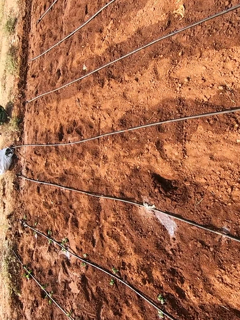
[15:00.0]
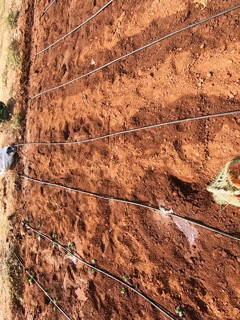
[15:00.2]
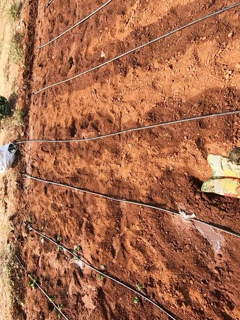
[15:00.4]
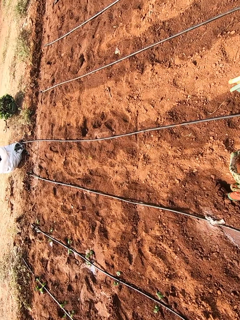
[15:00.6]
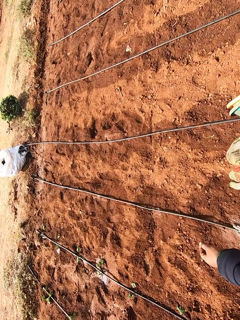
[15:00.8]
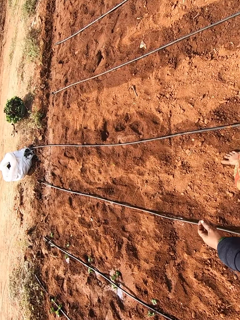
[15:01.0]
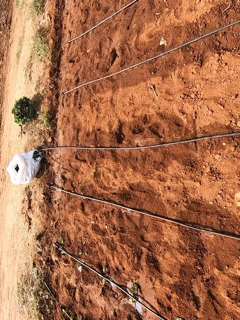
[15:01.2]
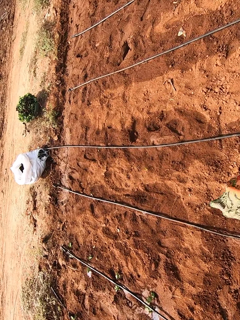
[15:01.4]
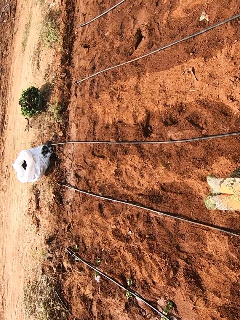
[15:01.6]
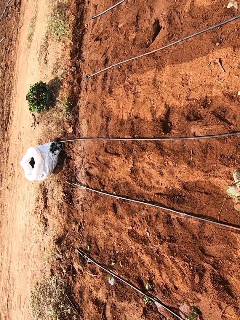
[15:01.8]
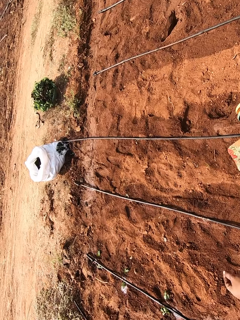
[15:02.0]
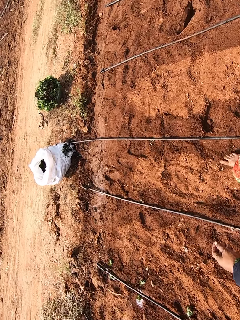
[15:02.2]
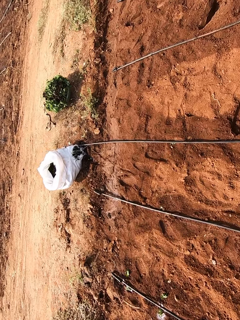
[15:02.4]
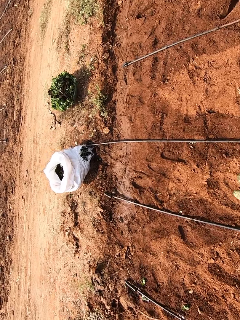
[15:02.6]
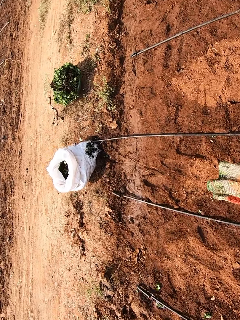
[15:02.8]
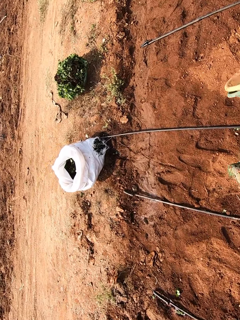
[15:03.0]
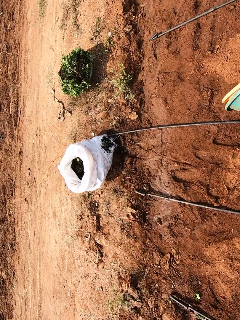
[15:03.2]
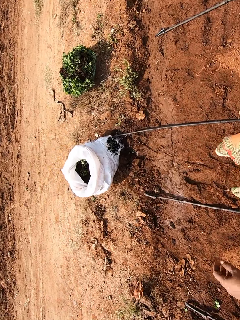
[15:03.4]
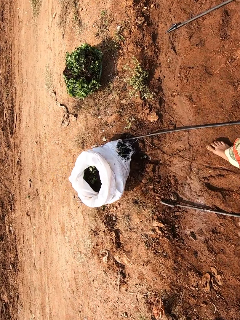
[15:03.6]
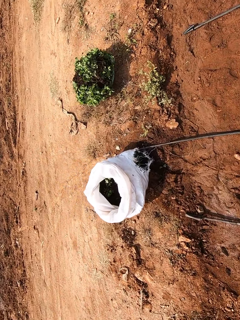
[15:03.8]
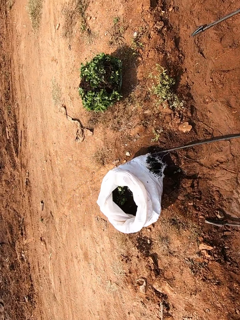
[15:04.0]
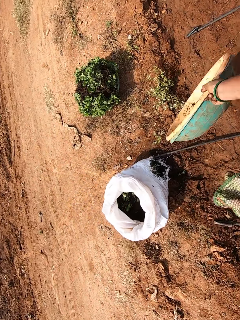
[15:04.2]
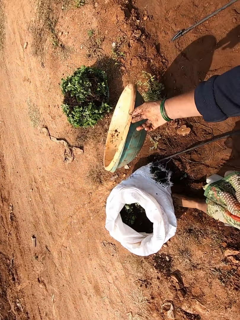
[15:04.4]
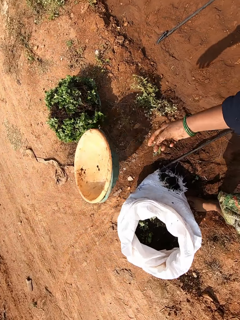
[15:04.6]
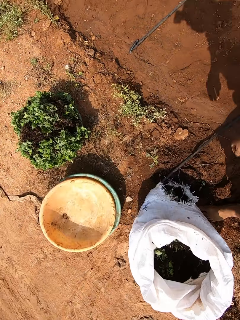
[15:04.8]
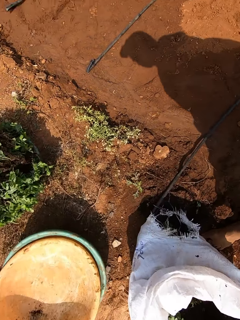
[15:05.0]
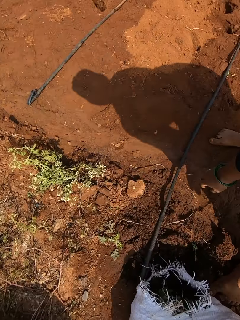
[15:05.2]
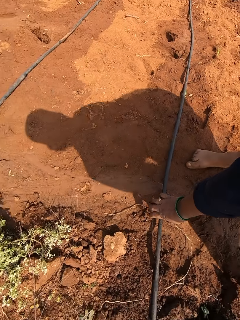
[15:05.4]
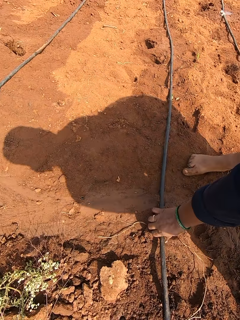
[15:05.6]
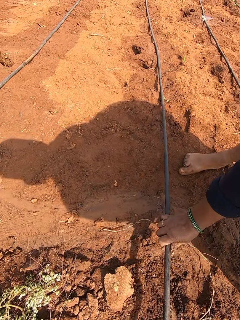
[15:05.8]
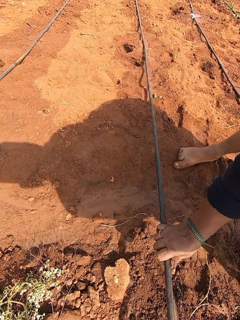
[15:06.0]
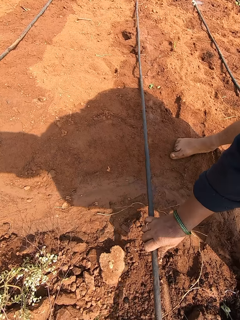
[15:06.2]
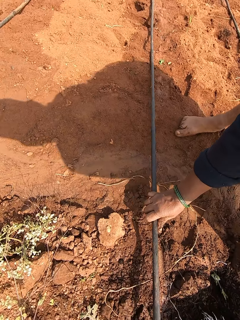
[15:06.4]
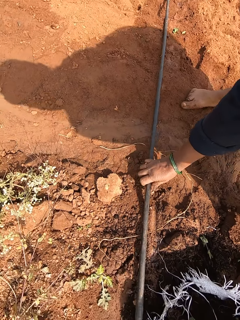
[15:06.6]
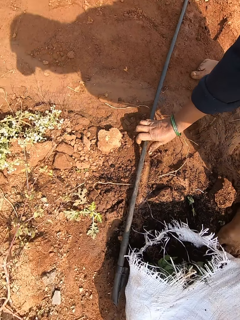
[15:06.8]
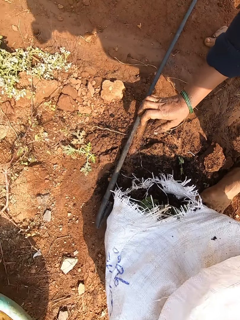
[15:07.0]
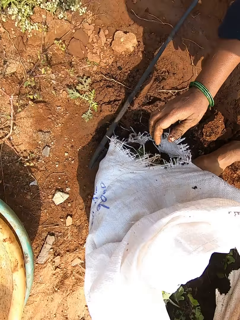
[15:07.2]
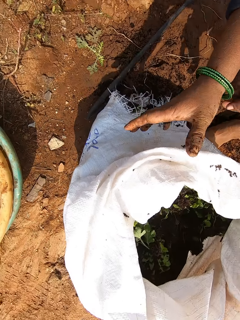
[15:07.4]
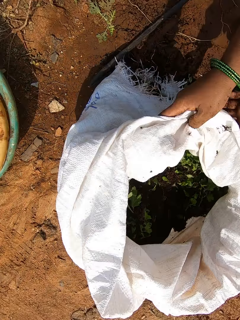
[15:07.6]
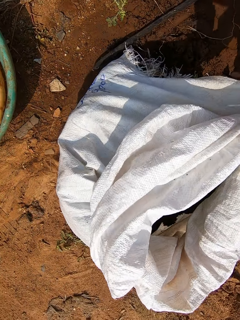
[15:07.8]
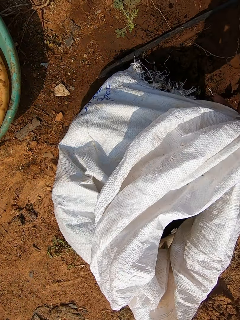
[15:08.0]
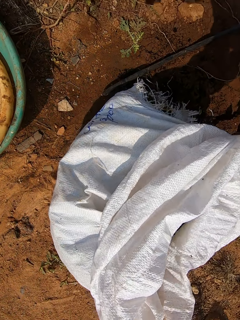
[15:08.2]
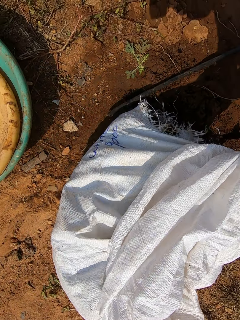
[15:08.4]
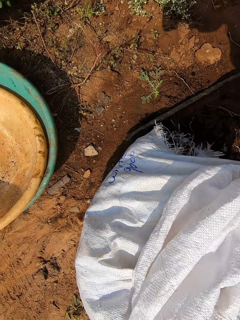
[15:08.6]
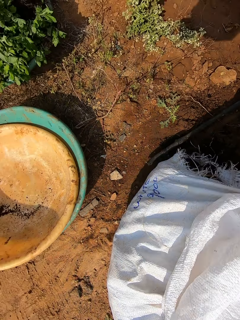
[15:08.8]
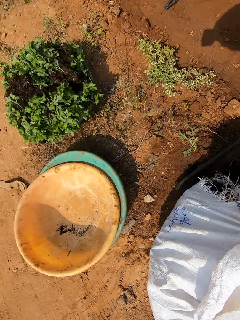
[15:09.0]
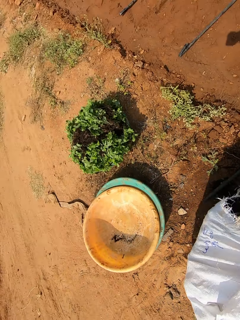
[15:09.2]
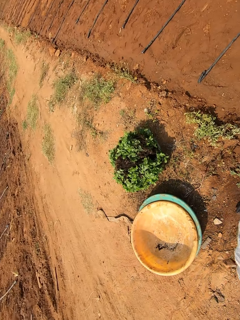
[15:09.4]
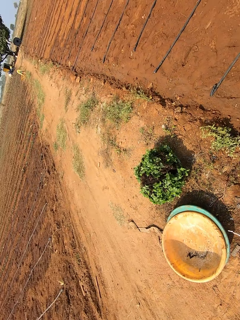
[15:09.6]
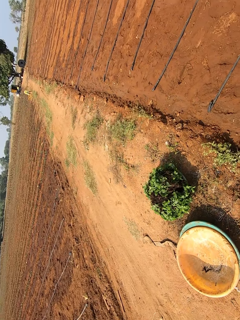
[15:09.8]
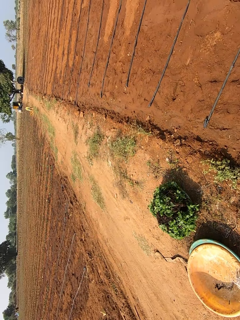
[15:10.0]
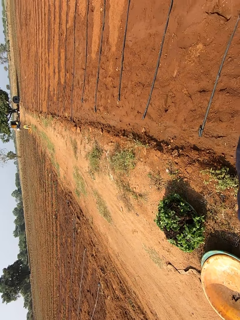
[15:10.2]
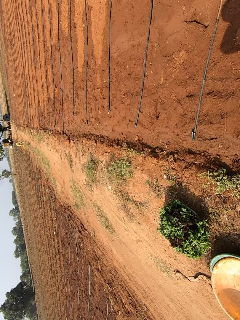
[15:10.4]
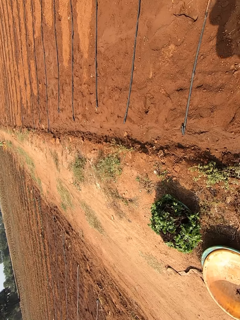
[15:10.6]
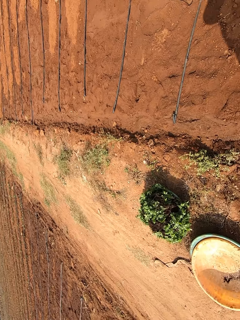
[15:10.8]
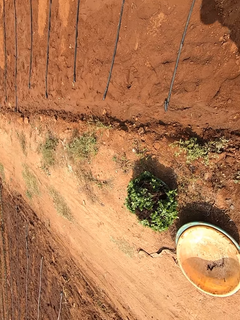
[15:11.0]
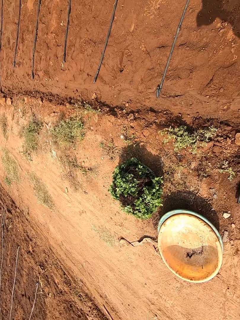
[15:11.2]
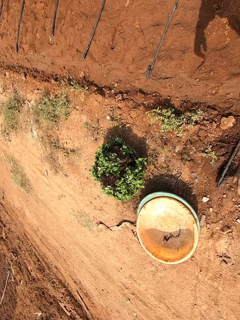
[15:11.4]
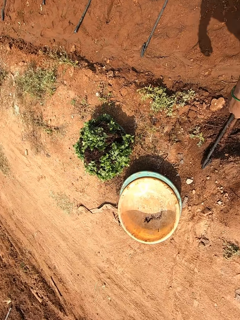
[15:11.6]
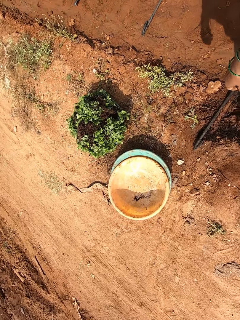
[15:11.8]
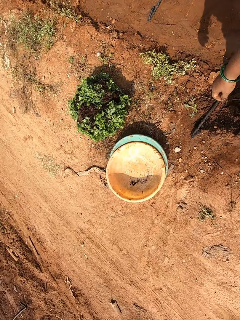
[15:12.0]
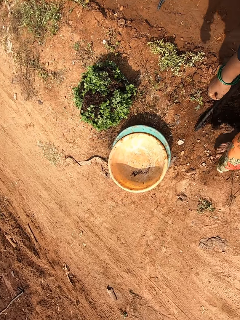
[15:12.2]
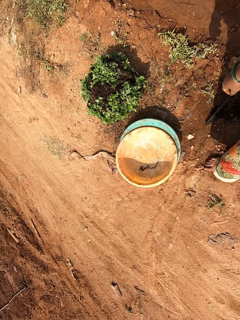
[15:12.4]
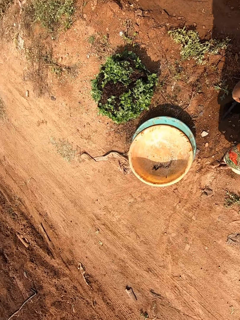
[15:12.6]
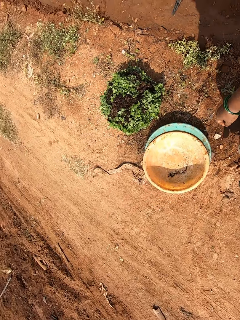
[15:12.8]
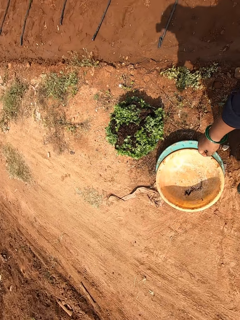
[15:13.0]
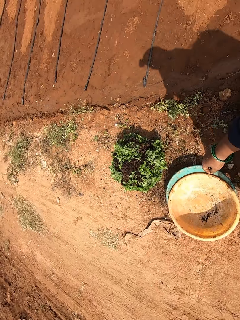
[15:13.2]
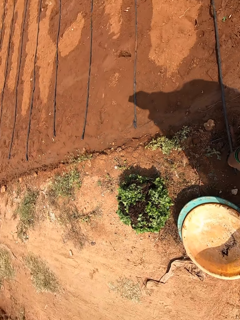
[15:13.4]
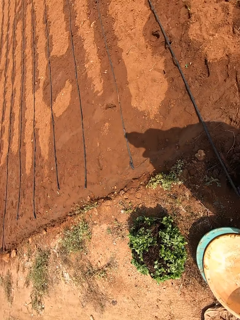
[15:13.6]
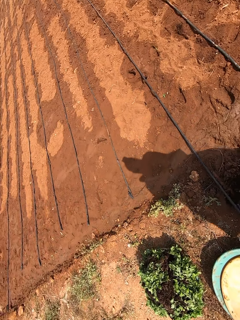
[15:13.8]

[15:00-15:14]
The camera wearer drops the trays on the ground with her right hand. She adjusts an irrigation hose on the ground with her right hand. She moves the irrigation pipe. She carries a sack of vegetables from the ground with her right hand.

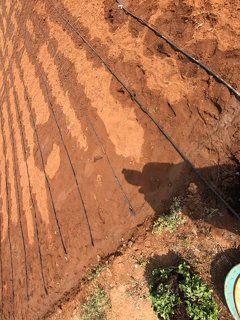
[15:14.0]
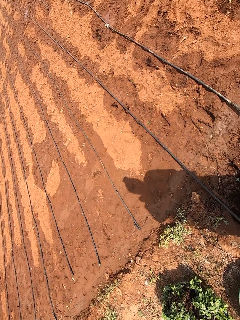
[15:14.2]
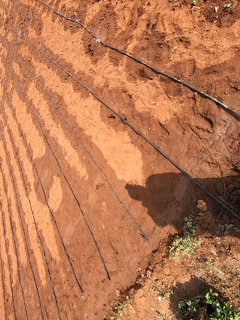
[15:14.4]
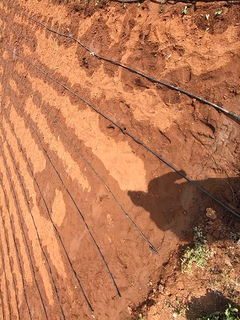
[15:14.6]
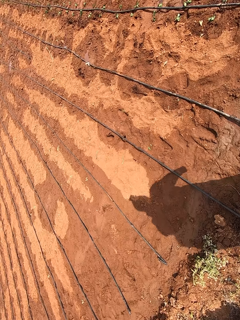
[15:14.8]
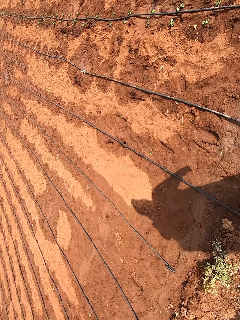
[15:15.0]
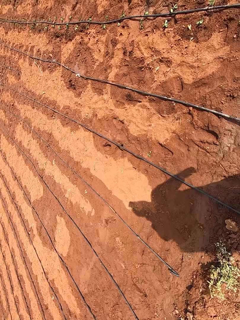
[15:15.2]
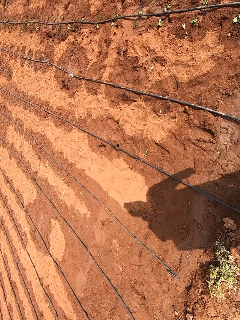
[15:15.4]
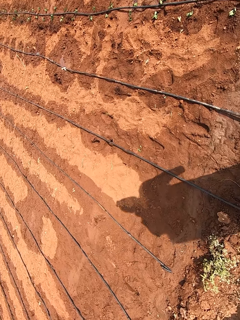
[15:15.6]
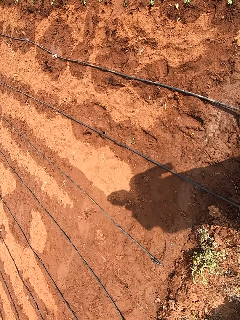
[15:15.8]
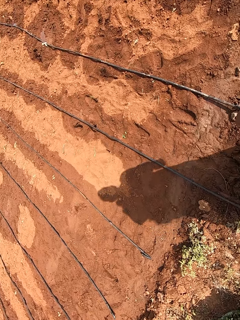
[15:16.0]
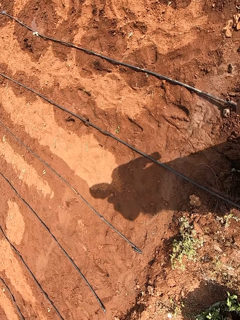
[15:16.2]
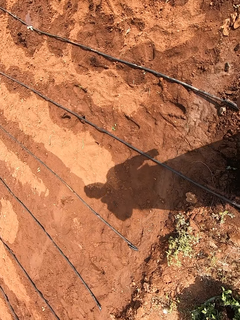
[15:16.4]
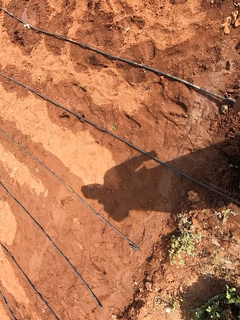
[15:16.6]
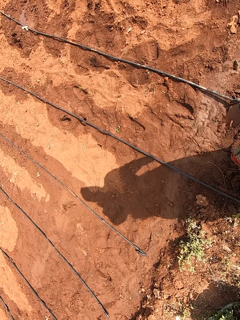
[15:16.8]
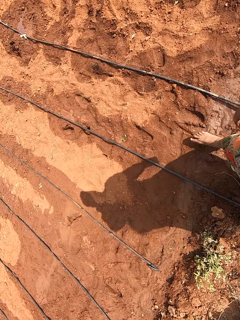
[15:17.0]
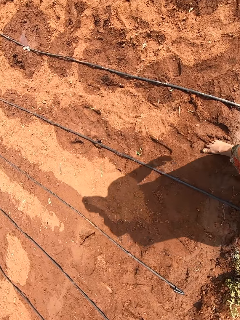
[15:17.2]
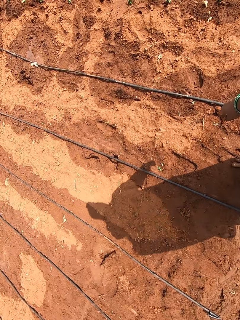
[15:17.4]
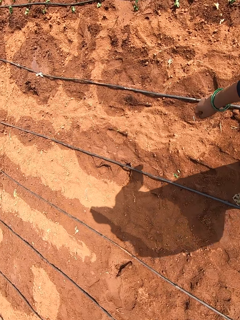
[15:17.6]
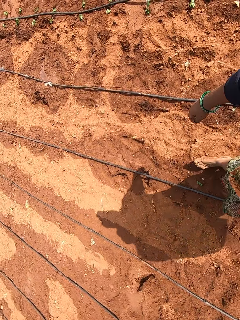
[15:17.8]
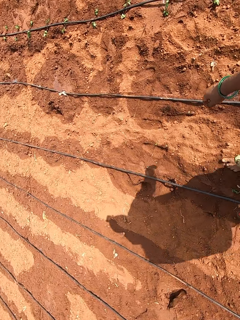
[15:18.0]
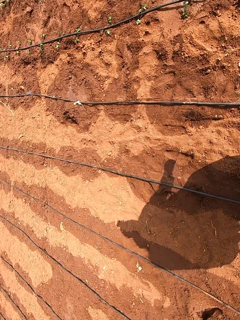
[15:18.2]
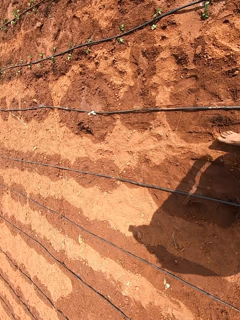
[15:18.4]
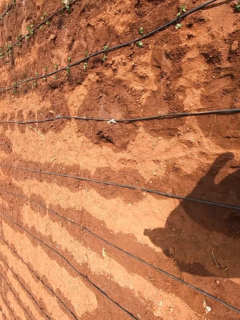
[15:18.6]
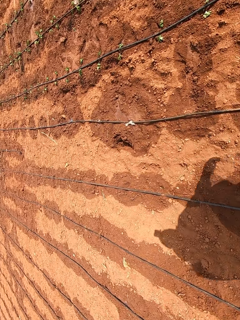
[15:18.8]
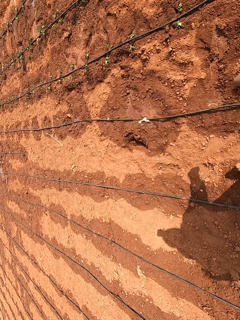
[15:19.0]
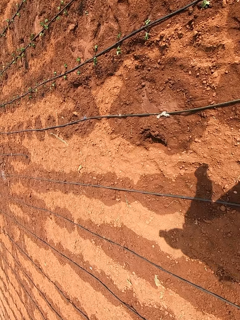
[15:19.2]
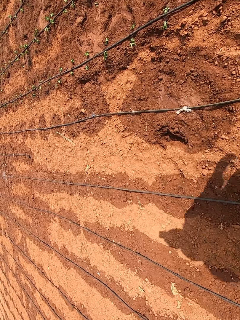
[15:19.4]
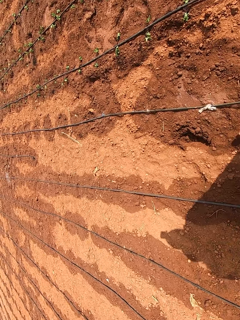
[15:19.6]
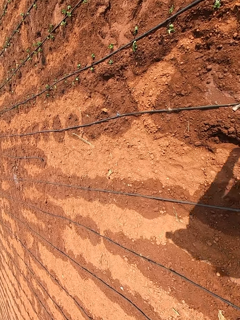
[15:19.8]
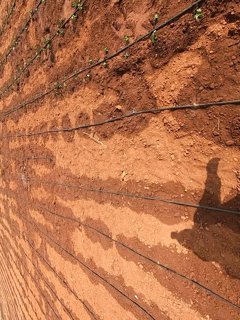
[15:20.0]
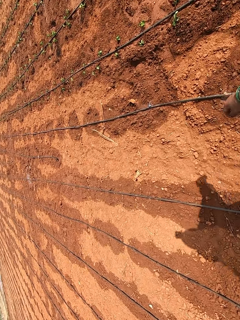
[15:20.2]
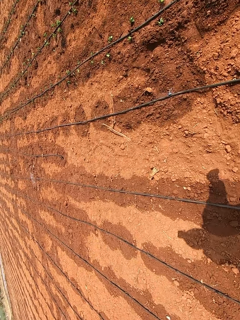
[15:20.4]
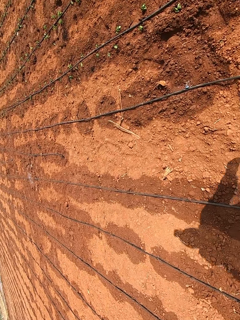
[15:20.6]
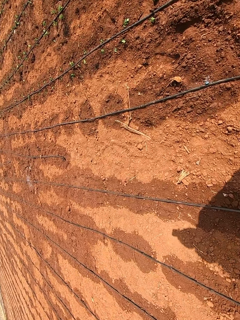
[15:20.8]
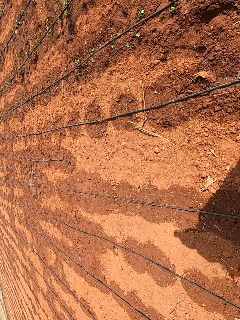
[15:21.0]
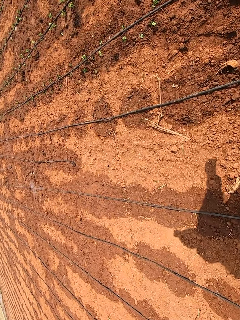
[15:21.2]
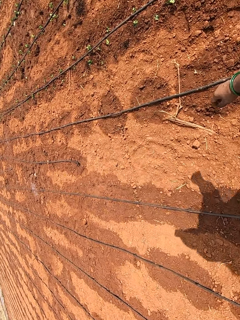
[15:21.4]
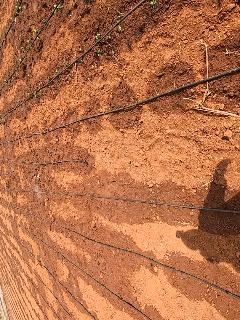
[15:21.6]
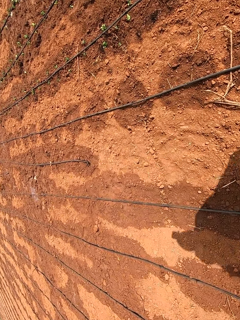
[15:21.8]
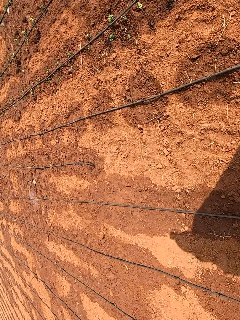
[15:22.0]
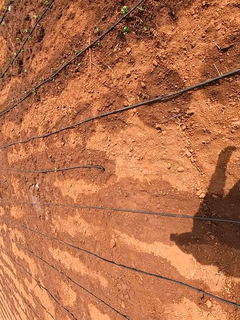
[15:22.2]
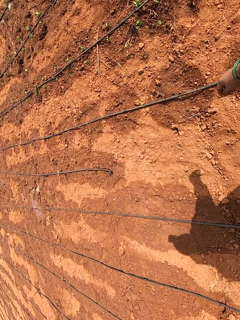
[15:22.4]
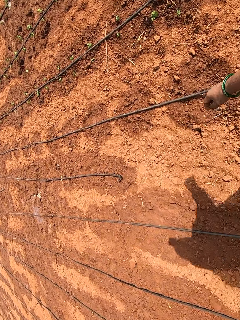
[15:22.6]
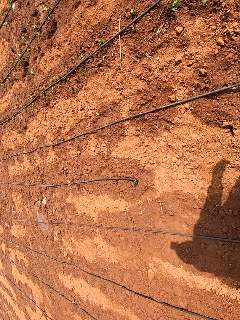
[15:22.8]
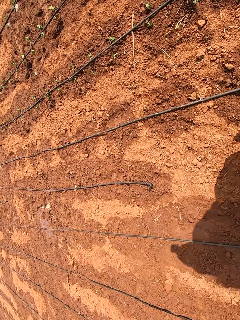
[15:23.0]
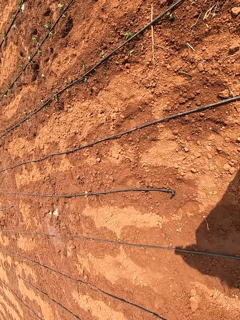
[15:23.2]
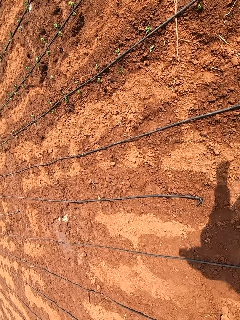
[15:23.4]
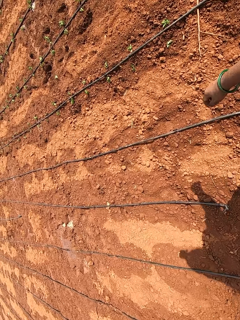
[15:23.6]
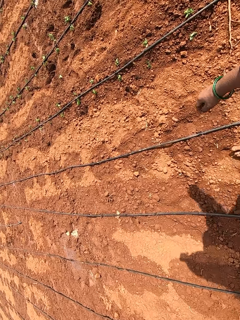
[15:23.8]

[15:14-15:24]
The camera wearer walks on the farm.
